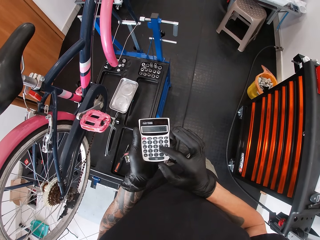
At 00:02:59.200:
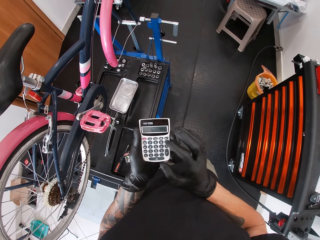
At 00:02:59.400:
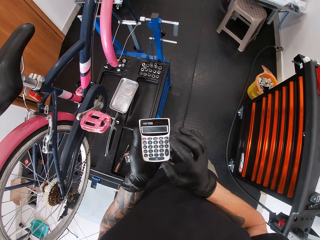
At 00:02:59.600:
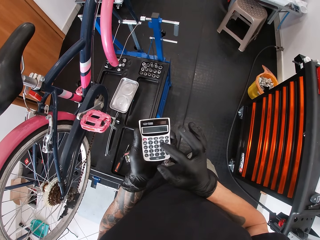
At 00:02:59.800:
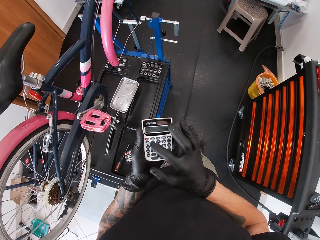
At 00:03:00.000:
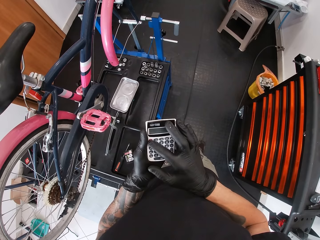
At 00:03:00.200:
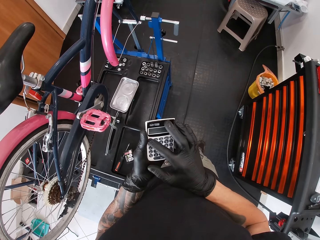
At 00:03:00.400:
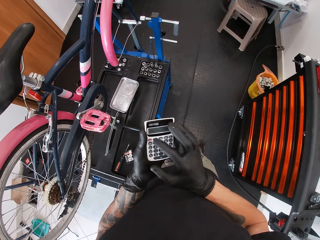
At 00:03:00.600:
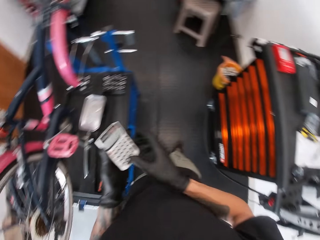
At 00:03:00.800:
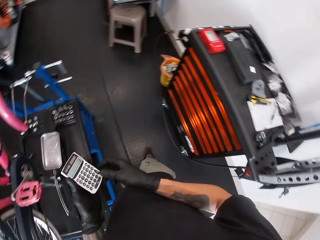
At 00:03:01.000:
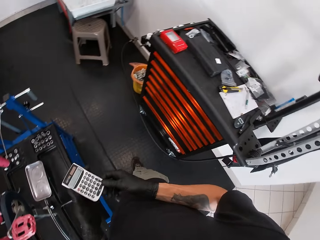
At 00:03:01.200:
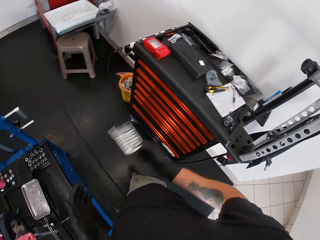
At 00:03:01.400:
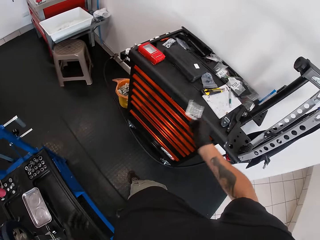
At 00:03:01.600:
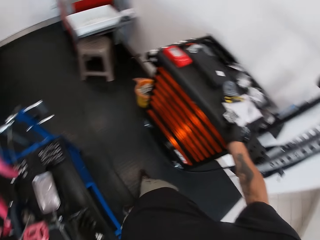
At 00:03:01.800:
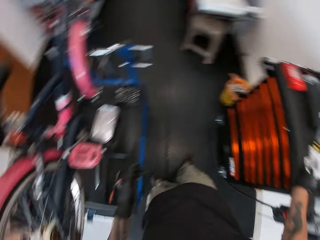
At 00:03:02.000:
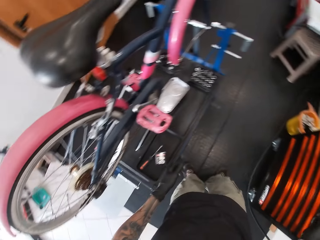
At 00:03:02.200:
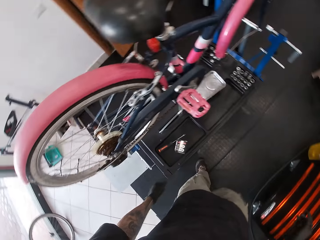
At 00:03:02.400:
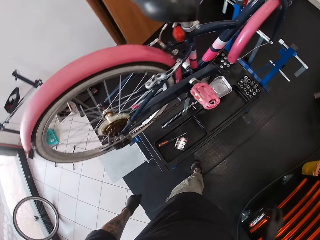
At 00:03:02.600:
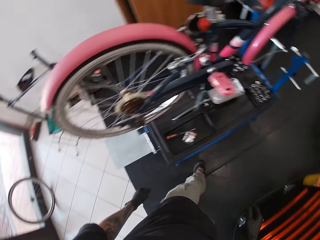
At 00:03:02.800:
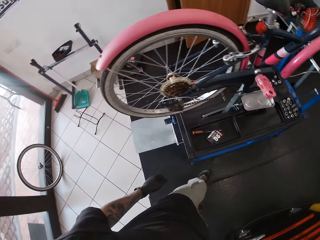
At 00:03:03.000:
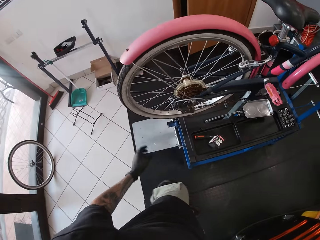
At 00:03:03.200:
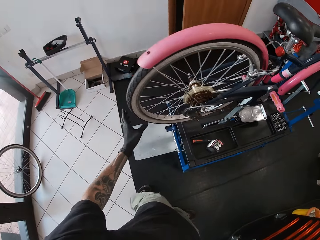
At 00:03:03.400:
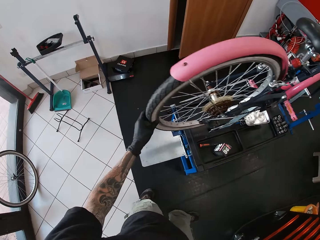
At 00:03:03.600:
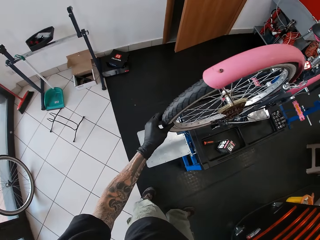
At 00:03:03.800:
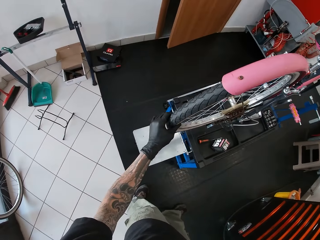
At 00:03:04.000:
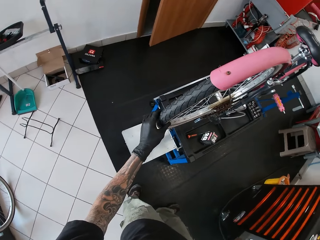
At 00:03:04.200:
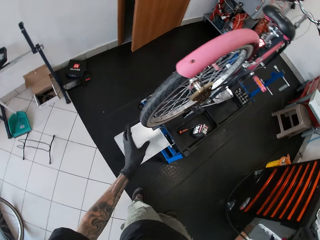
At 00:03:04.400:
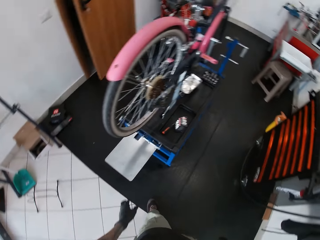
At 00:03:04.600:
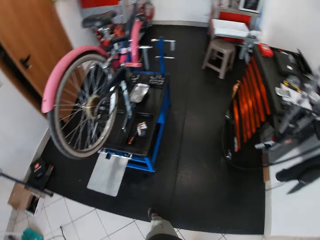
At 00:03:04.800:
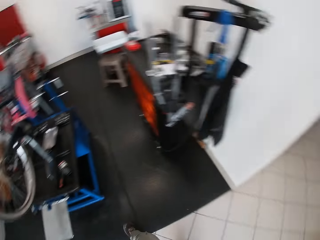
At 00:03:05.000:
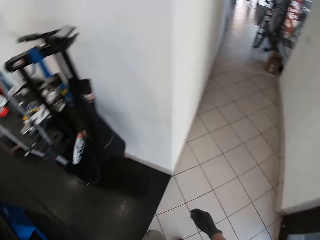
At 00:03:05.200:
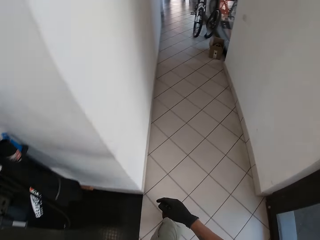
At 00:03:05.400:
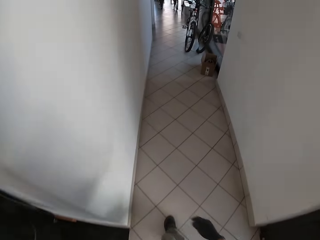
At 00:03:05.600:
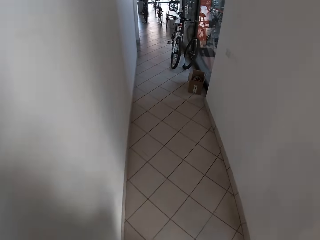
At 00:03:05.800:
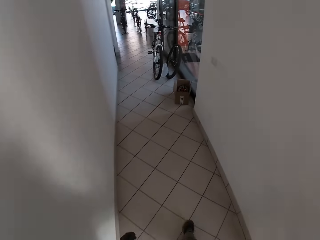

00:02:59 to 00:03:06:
The camera wearer collects the calculator from his left hand with his right hand. He puts the calculator in his right hand on the table. He turns around. He holds the bicycle rear wheel with his left hand. He touches the bicycle wheel. He walks to the store. He turns around.

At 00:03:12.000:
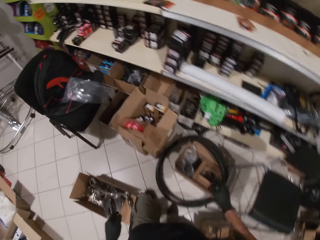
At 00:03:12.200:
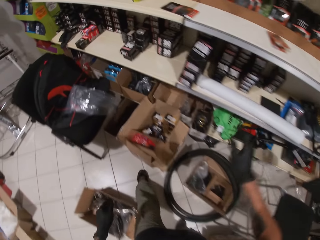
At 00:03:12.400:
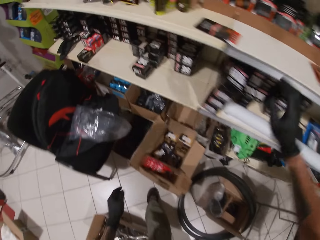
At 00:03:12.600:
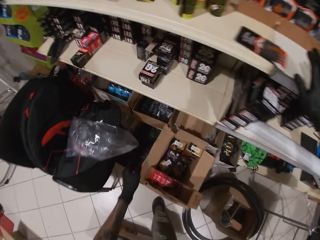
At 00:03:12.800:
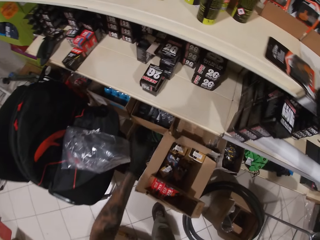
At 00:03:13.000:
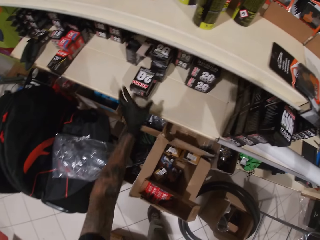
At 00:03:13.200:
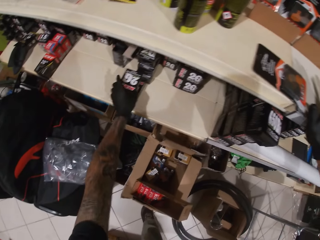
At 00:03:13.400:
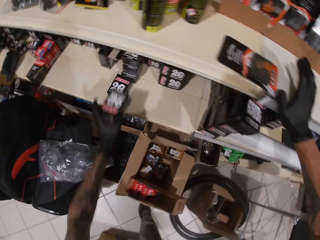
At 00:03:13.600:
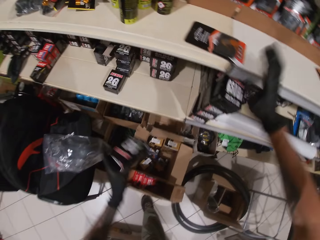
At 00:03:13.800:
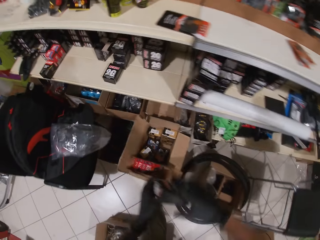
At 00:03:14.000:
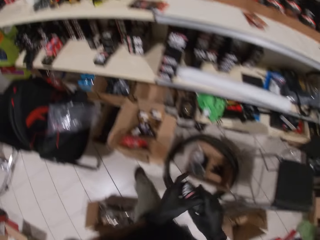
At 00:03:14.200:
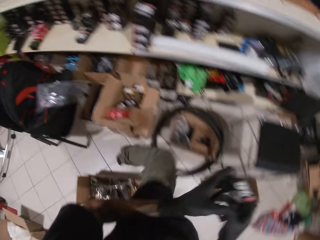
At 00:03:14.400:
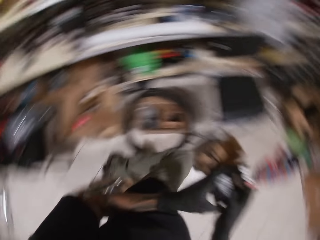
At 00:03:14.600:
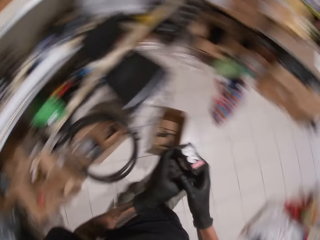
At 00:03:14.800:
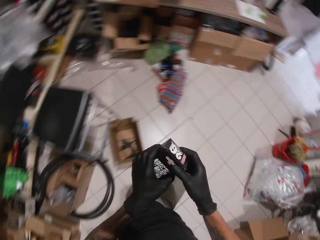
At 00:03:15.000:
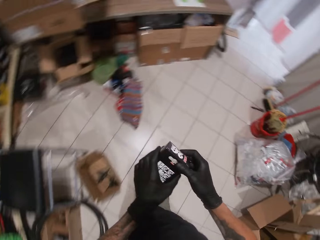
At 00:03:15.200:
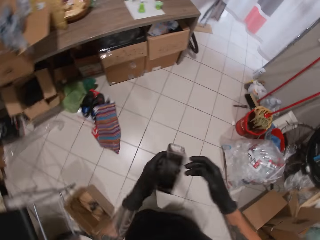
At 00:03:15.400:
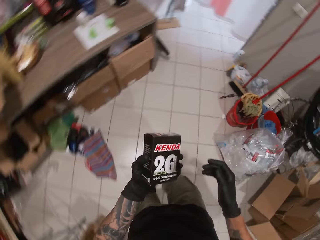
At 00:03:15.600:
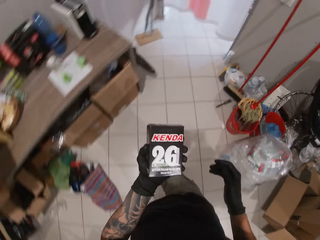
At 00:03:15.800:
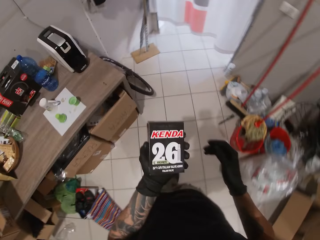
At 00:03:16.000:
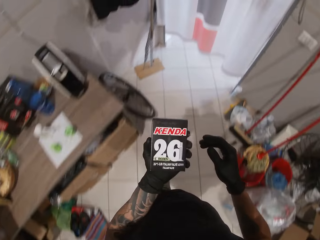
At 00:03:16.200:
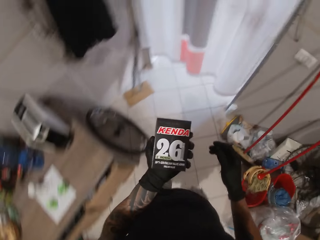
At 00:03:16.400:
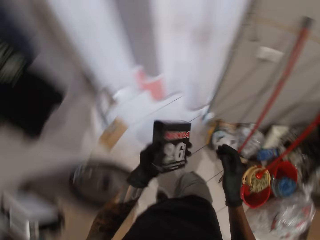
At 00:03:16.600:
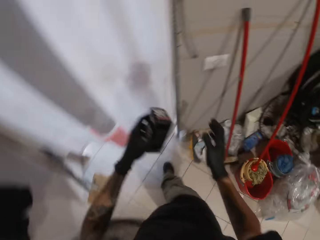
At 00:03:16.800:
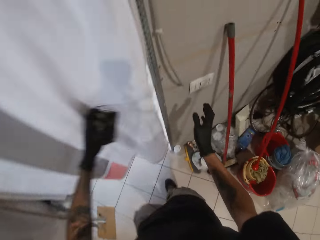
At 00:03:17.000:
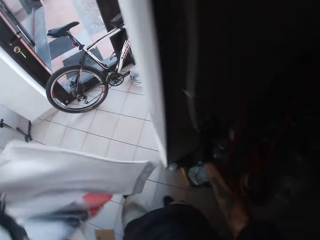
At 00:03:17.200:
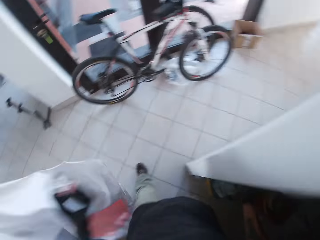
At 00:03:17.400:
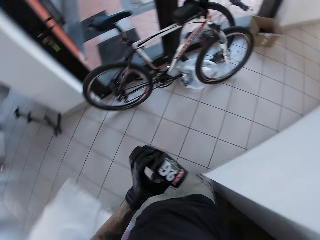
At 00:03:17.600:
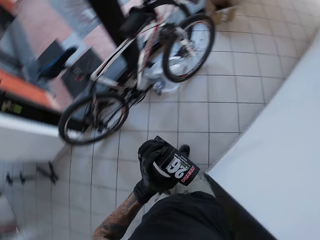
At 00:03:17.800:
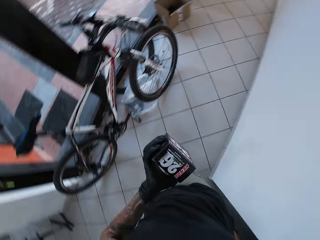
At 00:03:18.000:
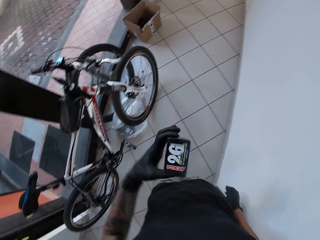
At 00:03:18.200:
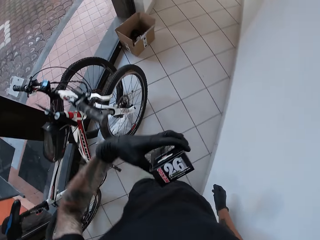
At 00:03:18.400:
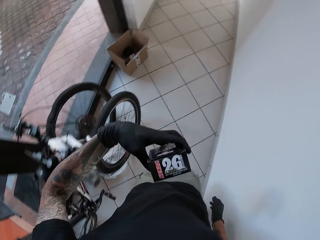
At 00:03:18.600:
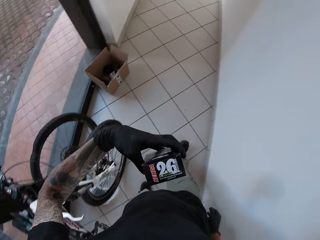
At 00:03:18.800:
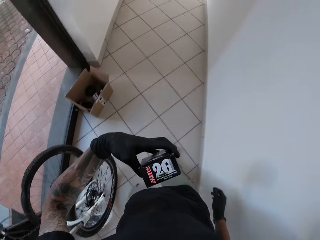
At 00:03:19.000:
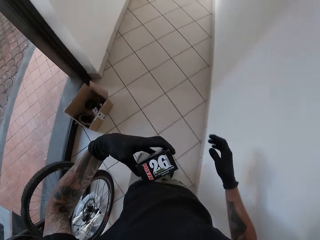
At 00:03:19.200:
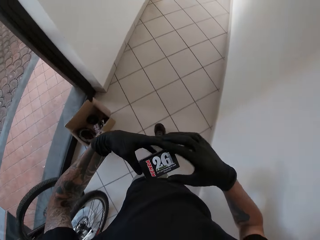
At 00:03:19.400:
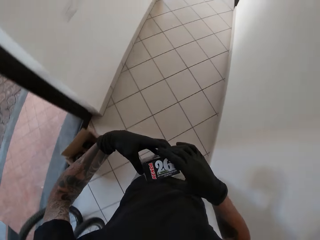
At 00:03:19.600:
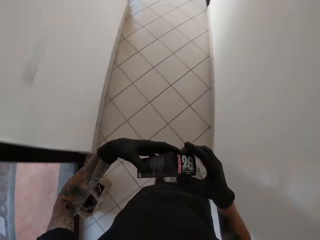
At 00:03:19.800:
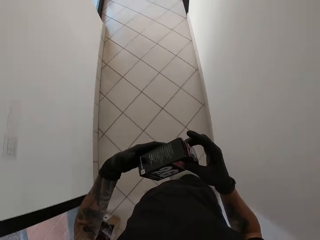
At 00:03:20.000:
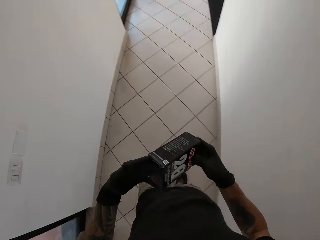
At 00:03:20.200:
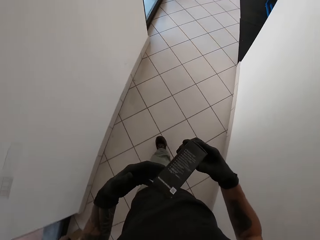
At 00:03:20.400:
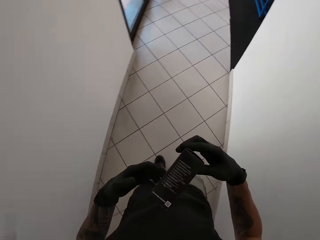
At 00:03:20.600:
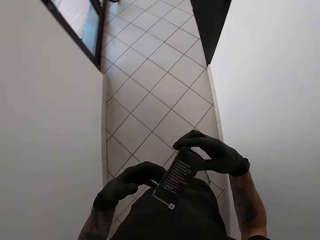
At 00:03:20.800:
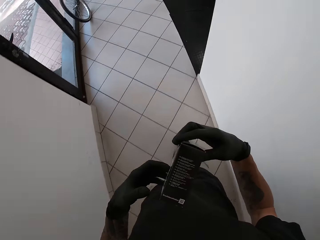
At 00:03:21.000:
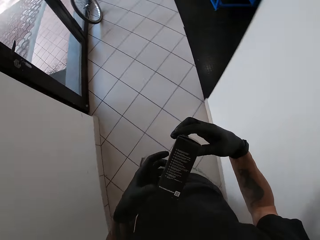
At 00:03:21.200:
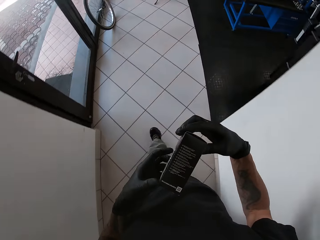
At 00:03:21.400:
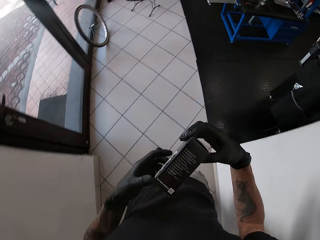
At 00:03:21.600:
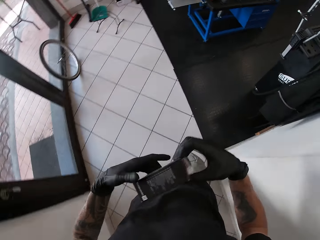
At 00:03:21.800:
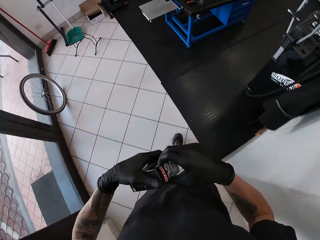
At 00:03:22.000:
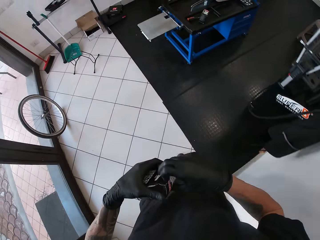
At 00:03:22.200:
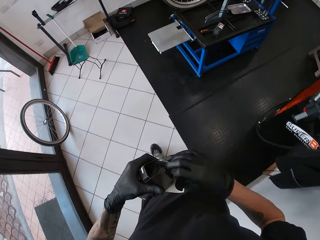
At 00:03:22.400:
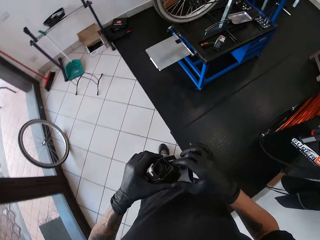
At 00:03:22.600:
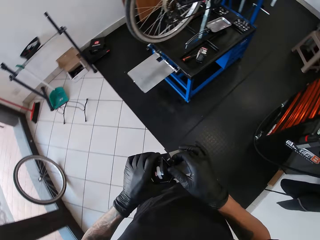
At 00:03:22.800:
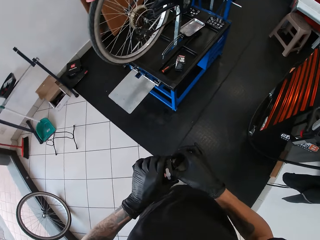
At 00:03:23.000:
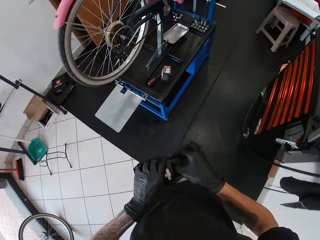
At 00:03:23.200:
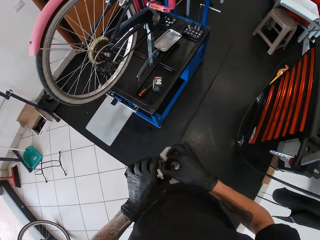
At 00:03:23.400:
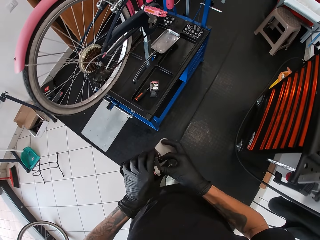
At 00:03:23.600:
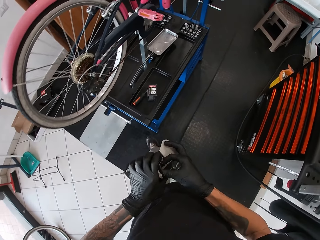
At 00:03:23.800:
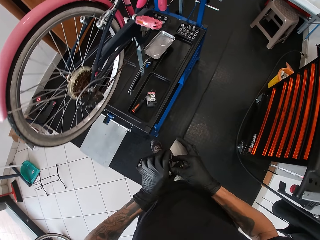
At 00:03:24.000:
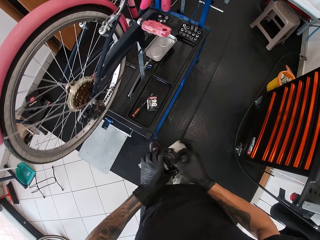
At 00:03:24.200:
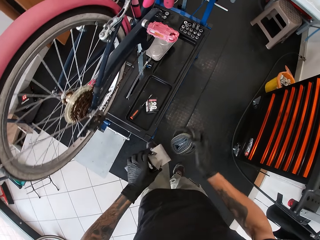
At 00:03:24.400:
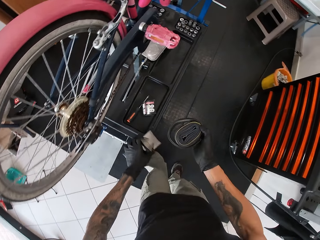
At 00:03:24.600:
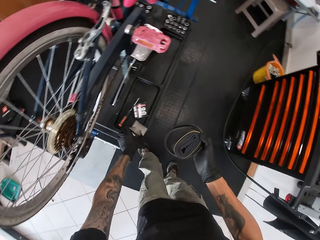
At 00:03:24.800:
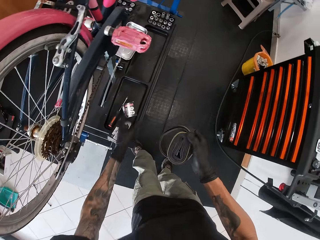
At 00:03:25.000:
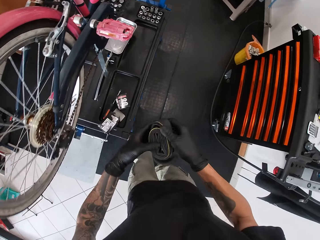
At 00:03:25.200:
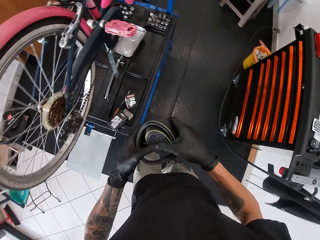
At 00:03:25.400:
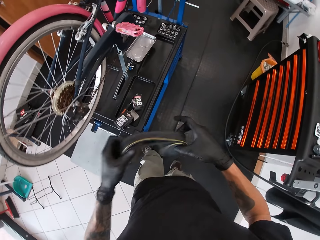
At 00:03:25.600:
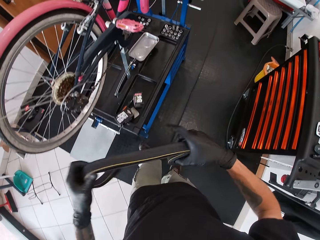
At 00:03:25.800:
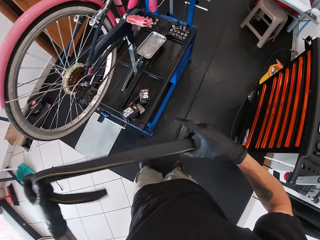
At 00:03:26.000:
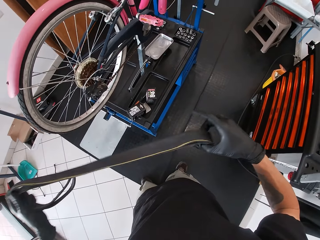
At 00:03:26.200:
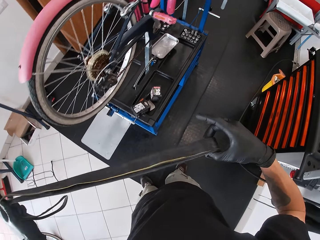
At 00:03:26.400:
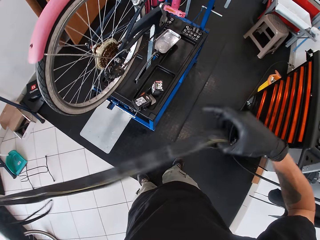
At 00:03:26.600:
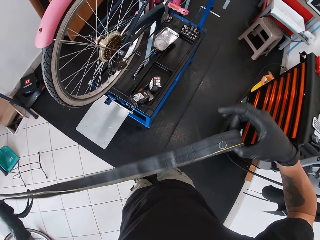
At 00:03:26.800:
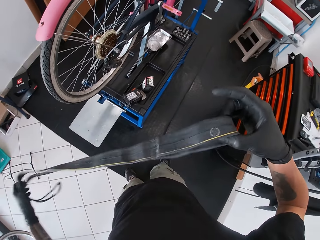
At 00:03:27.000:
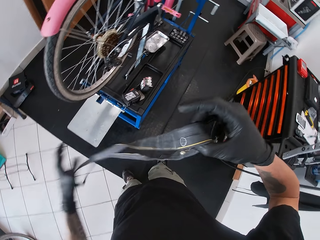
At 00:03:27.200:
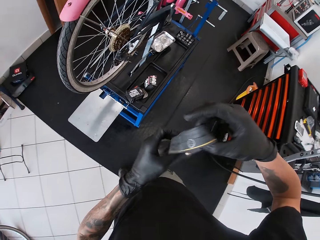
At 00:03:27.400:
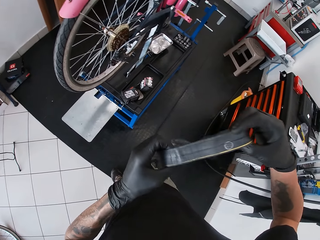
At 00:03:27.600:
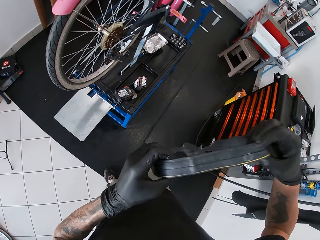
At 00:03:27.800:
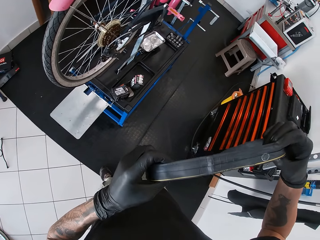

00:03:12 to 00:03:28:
The camera wearer rests his right hand on the shelf. He picks up a box on the shelf with his left hand. He holds the box with both hands. He walks back to the workshop. He adjusts the store curtain with his left hand. He turns off the light switch on the wall with his right hand. He walks around. He holds the box with both hands. He opens the box in his hands. He removes a wheel tube from the box with his right hand. He puts the empty box in his left hand on the maintenance bench. He unfolds the tube in his hands.
